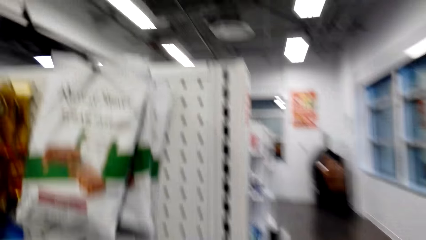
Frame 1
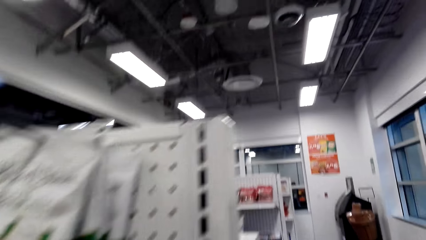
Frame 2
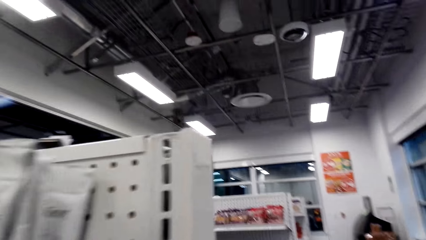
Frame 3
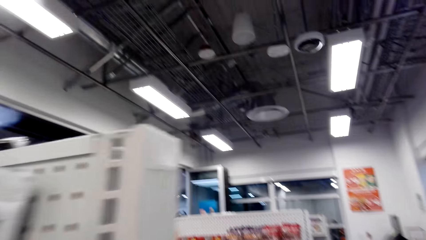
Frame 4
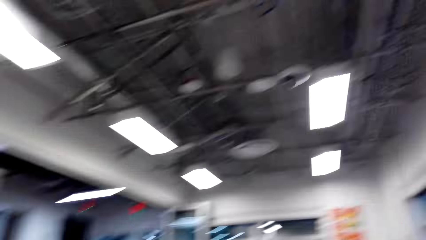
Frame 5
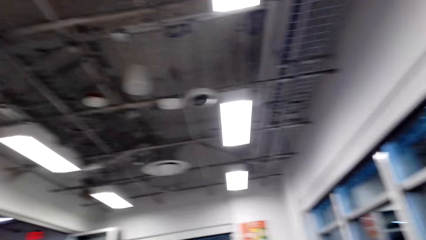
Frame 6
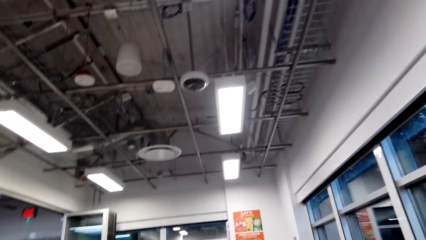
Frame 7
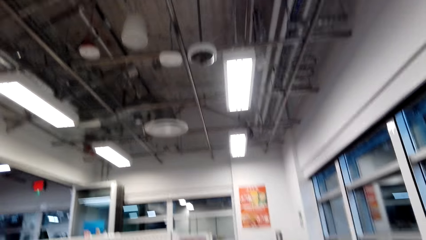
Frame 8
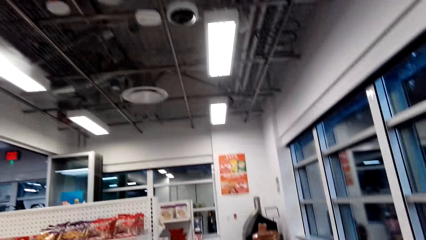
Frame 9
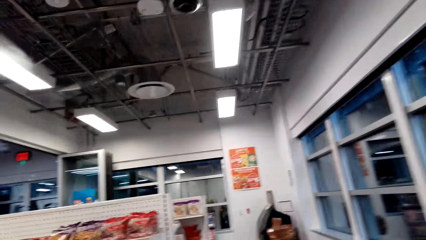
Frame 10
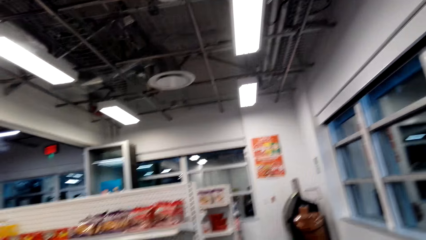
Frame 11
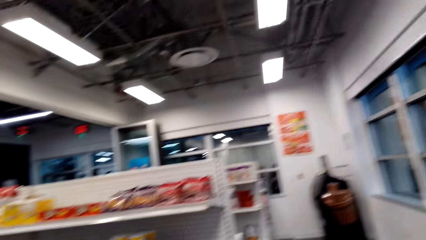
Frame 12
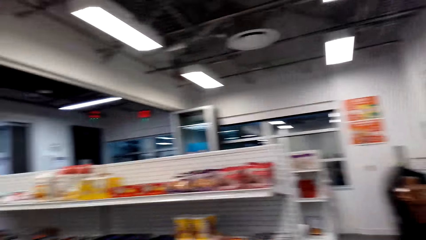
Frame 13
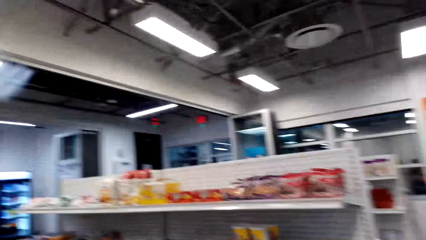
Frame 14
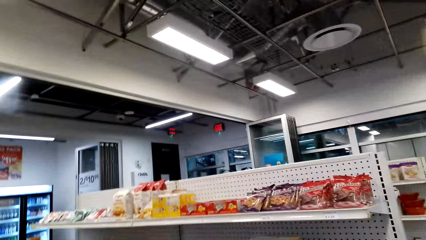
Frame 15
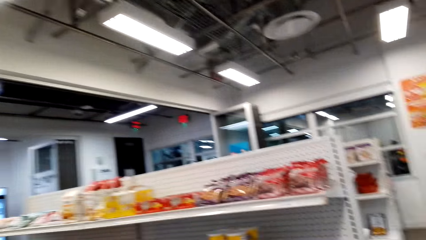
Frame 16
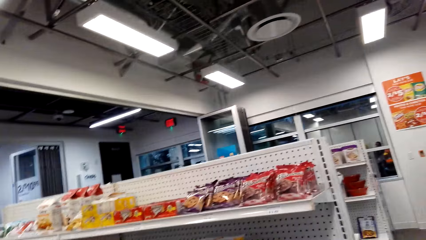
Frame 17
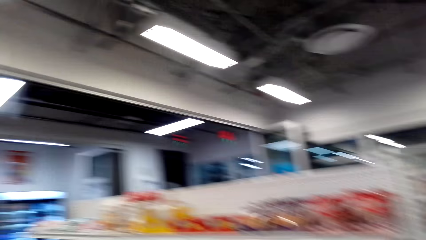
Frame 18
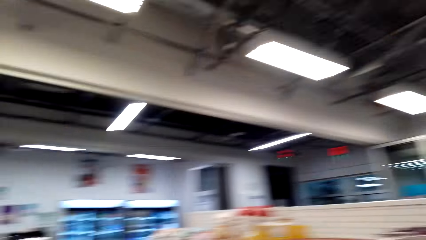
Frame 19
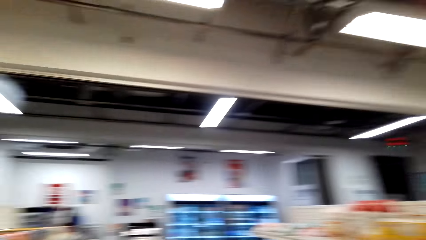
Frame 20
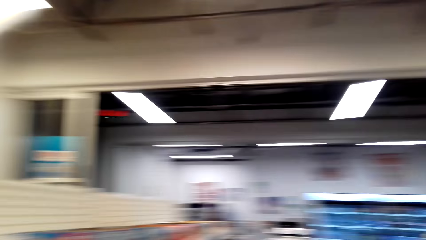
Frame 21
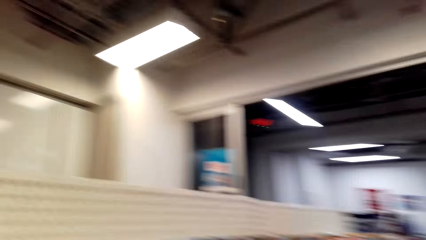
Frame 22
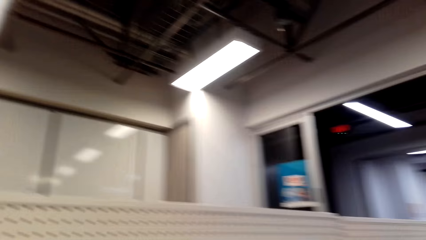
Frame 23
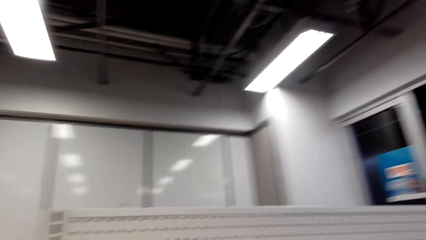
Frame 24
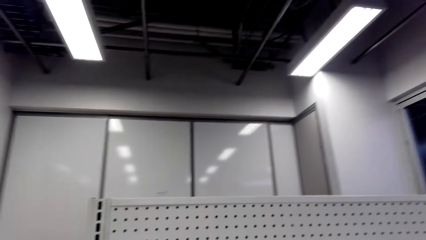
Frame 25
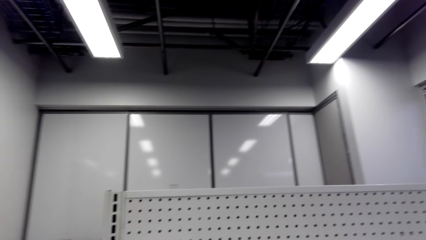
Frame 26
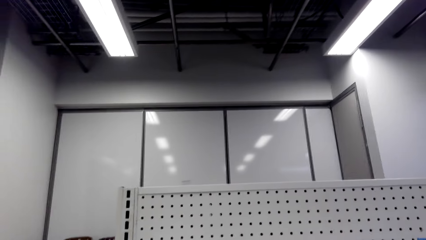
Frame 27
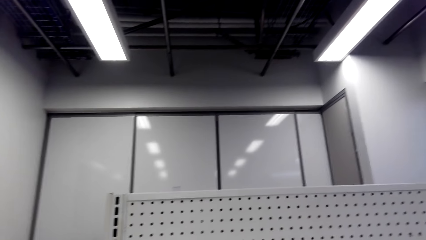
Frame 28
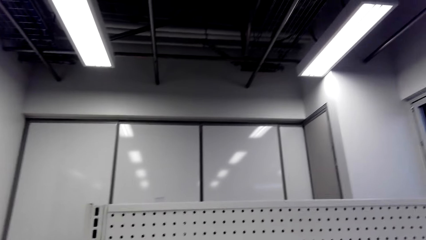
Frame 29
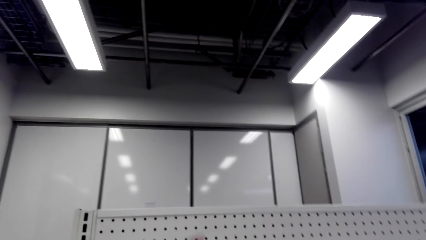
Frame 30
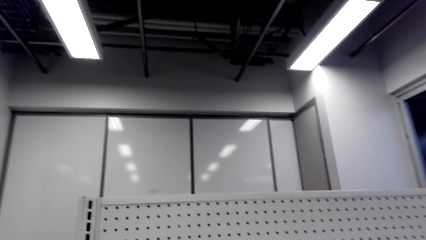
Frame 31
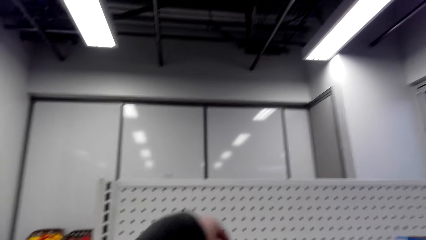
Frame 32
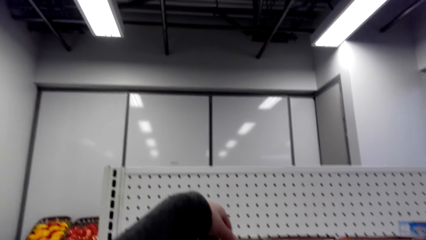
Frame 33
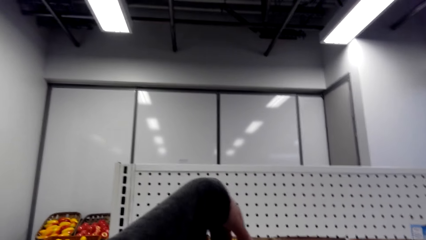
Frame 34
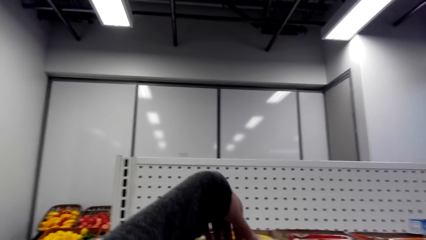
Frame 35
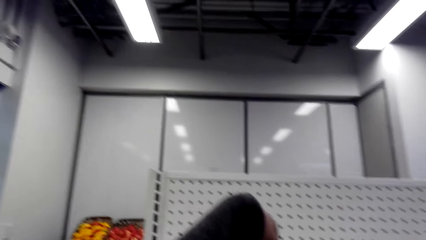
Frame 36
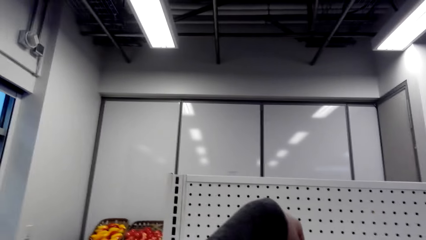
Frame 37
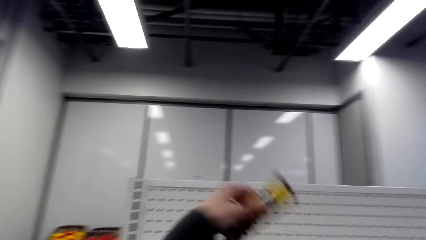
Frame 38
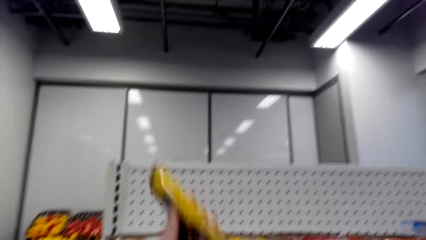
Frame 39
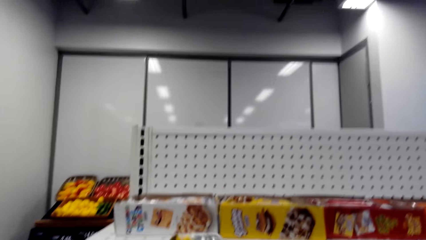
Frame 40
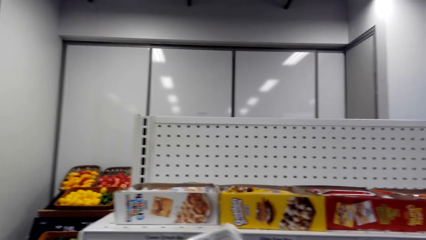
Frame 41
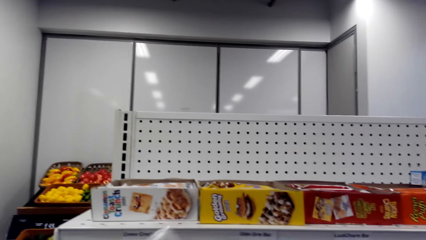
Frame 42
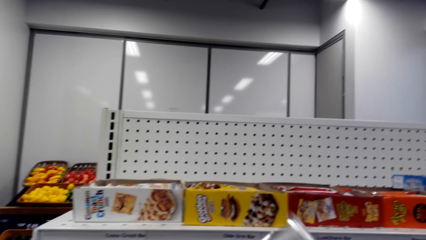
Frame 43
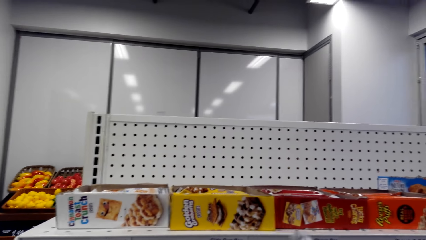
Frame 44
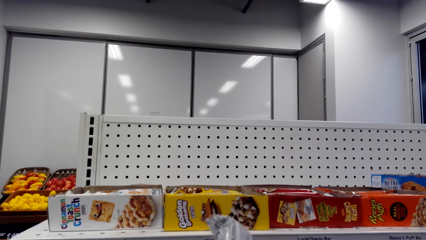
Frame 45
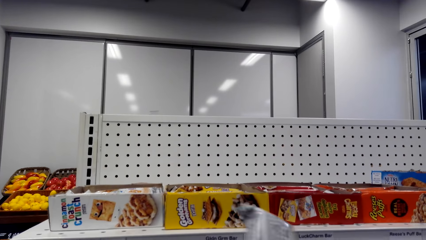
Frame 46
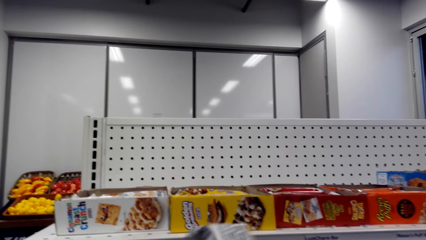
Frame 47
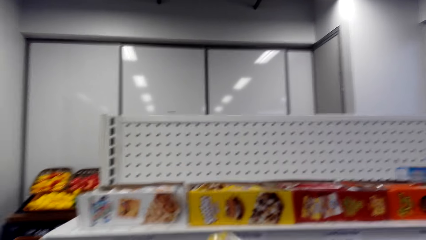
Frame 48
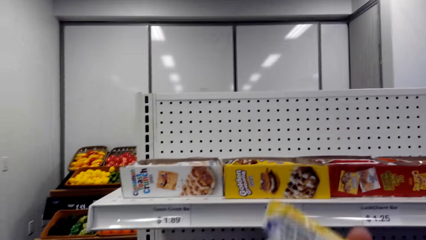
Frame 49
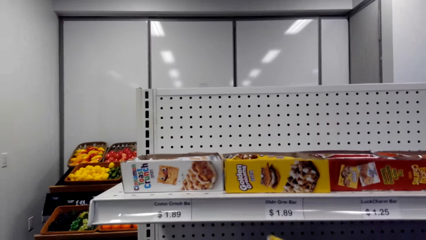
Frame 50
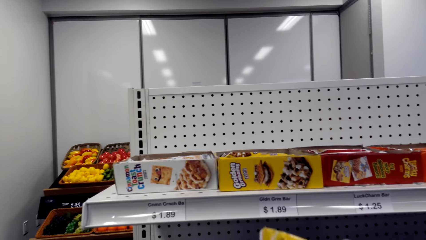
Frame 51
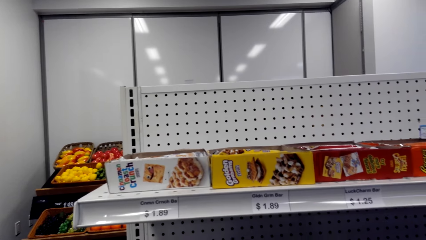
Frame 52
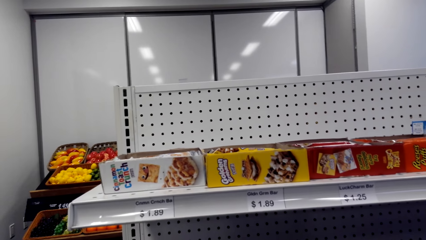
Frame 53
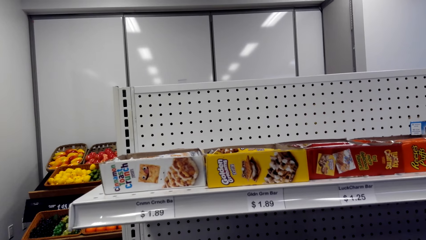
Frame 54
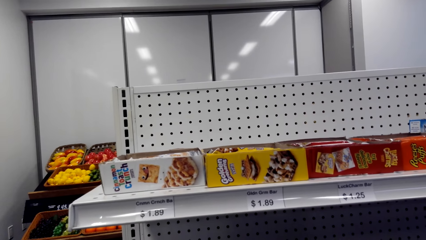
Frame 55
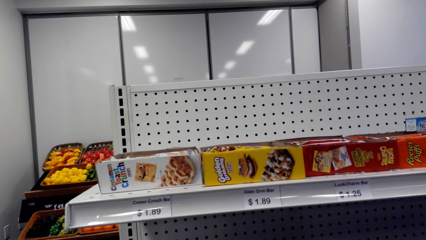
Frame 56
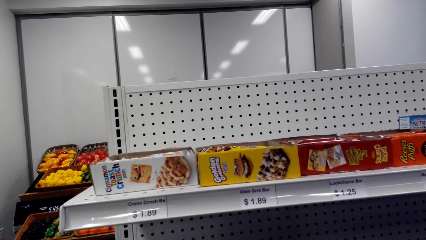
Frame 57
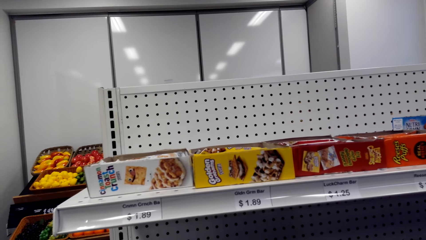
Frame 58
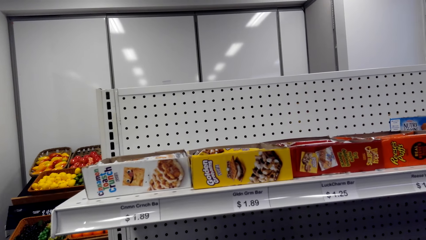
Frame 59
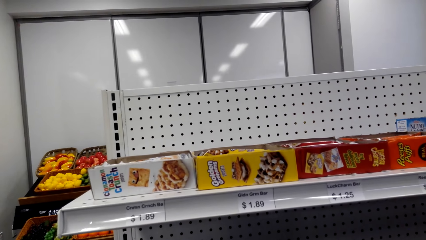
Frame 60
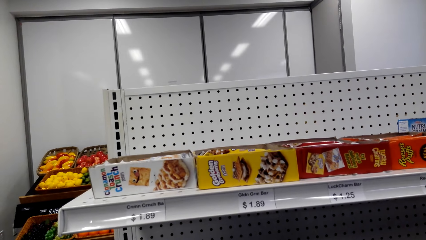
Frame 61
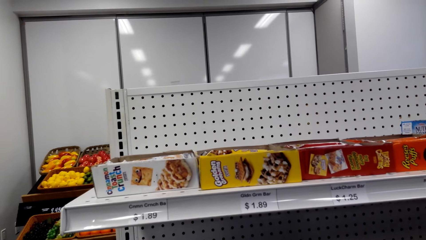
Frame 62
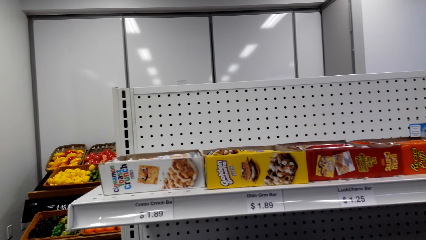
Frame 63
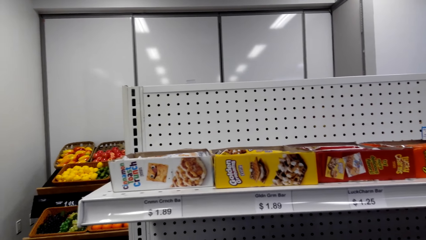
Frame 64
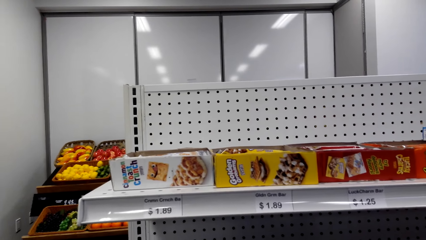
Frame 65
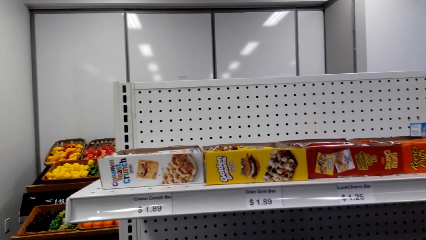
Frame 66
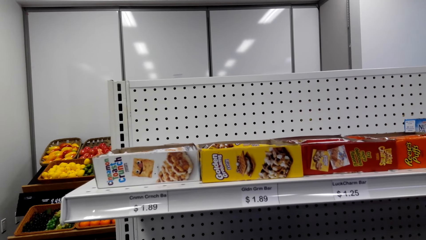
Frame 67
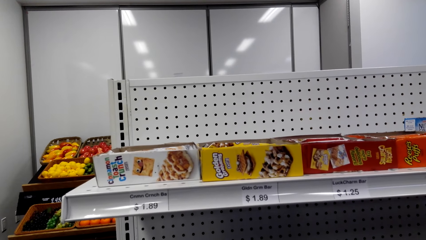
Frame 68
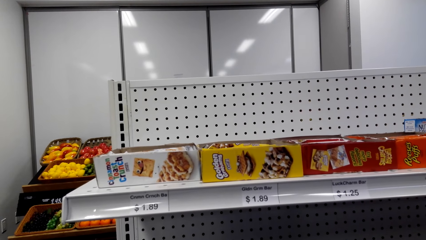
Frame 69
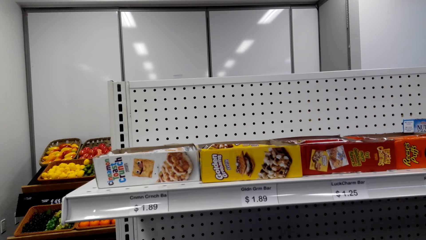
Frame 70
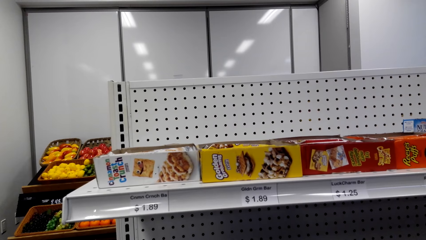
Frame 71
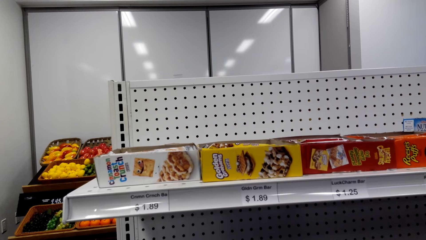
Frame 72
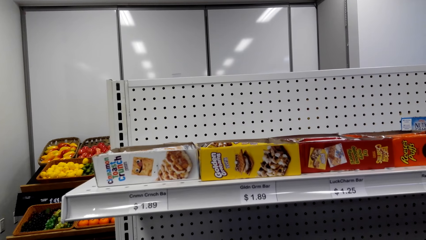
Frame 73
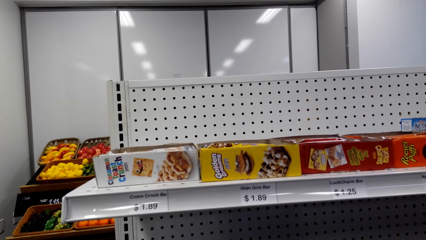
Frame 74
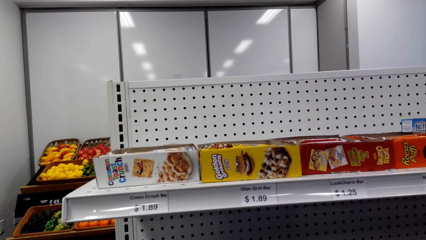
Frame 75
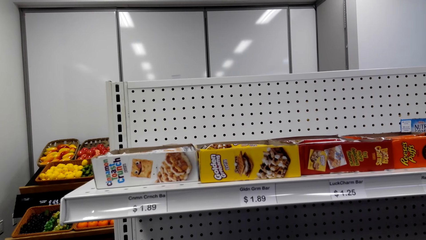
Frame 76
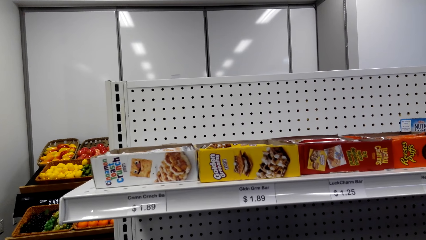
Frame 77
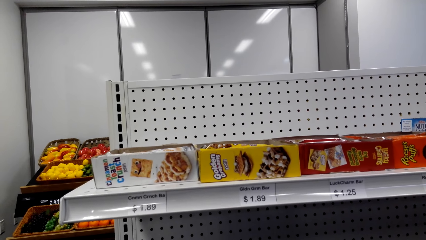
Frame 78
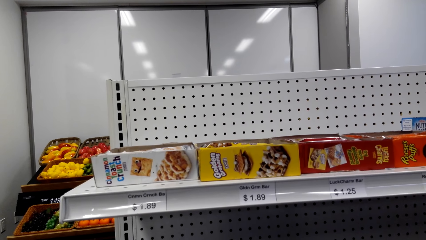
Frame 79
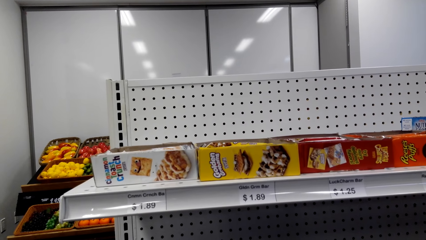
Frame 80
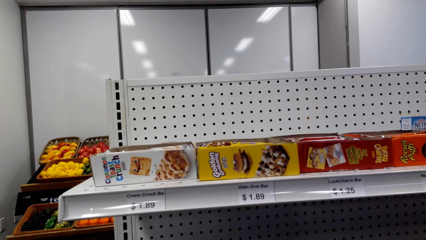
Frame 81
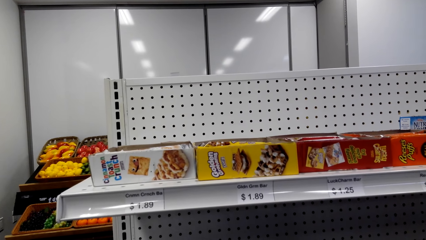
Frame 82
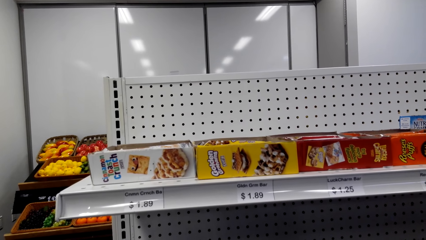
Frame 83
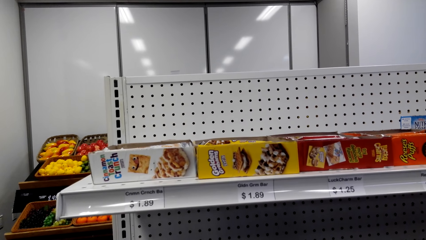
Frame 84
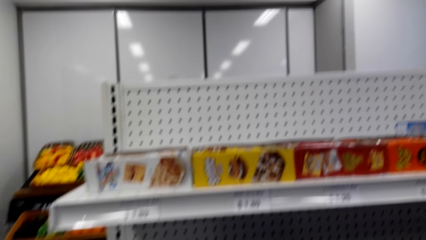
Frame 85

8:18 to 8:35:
The camera wearer walks in the room. They turn around. They look around a supermarket. They pick up the item on the shelf. They adjust items on the shelf. They look around the supermarket.
